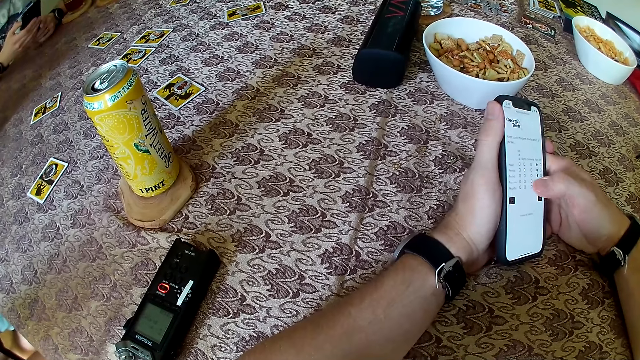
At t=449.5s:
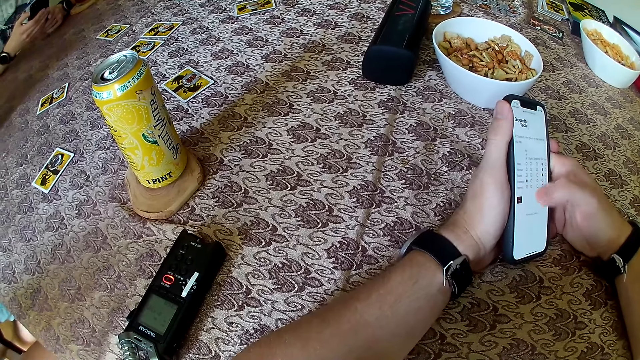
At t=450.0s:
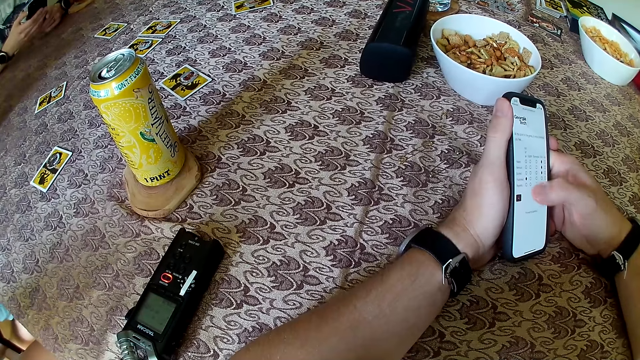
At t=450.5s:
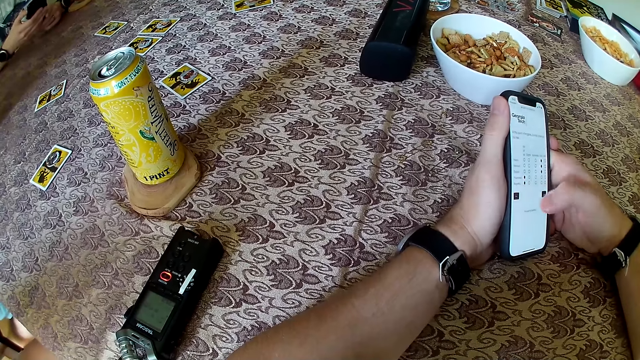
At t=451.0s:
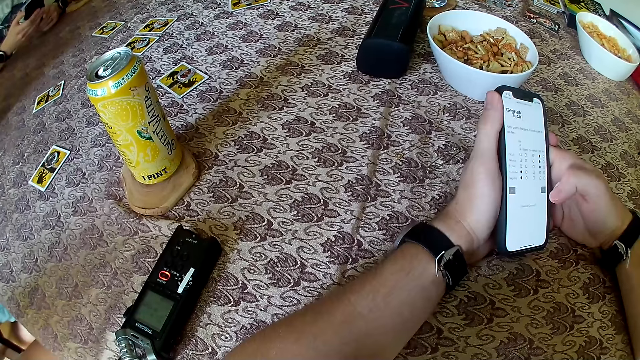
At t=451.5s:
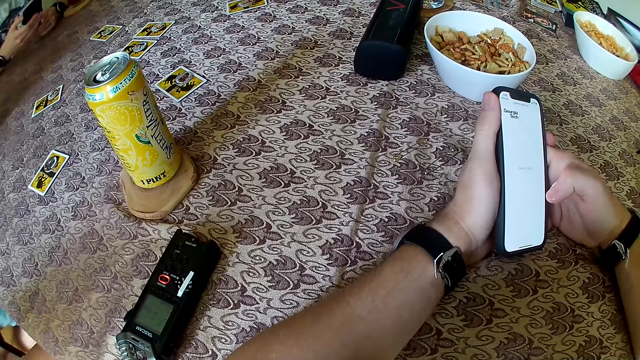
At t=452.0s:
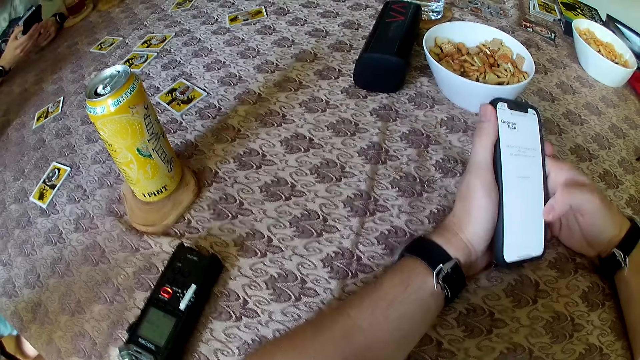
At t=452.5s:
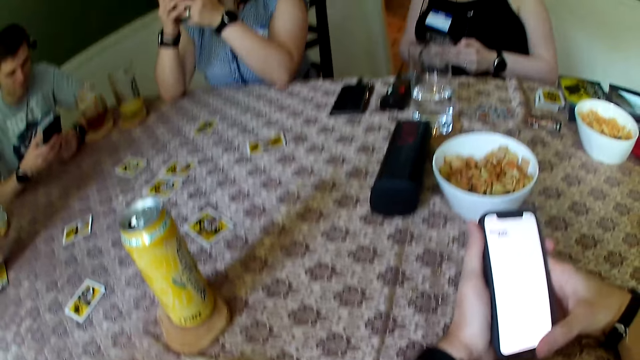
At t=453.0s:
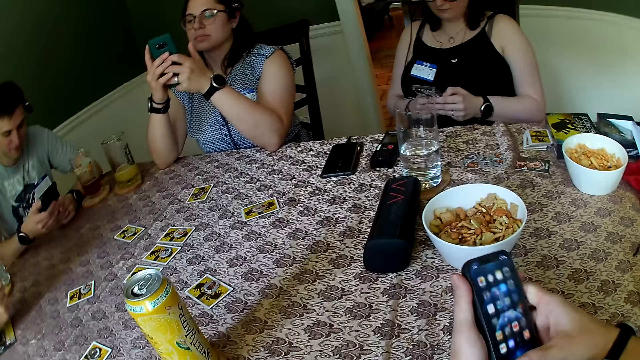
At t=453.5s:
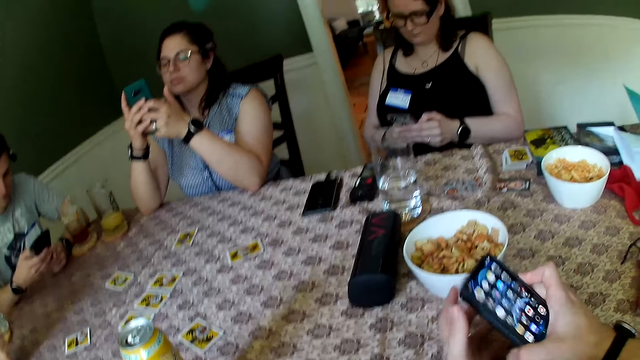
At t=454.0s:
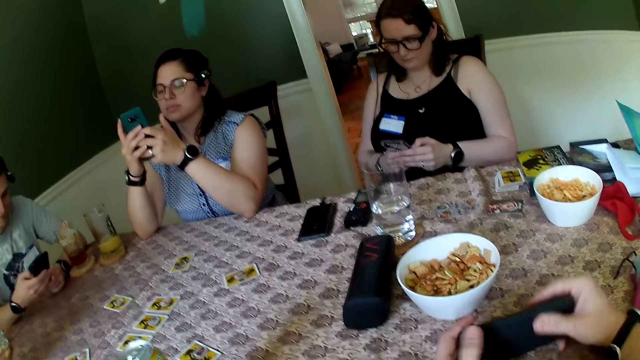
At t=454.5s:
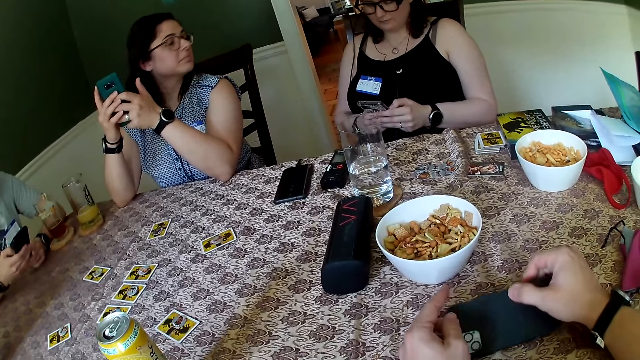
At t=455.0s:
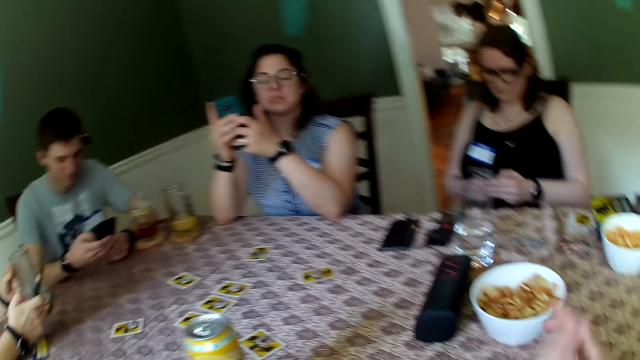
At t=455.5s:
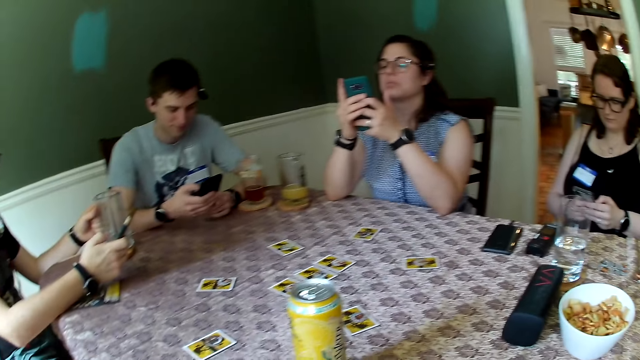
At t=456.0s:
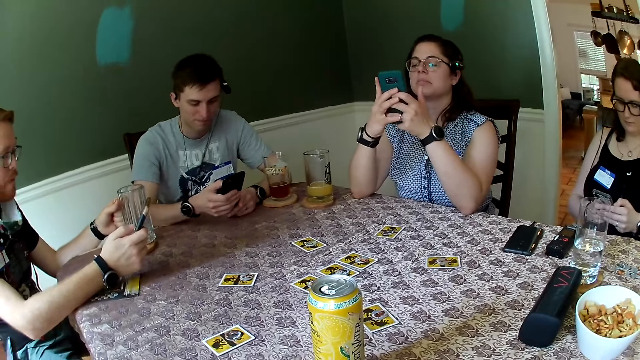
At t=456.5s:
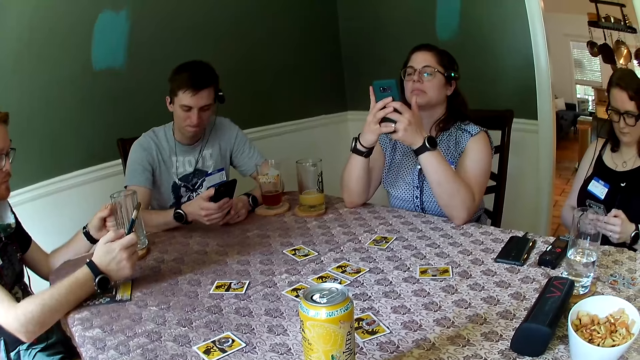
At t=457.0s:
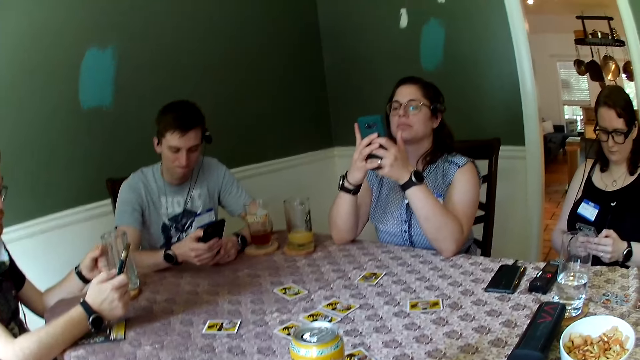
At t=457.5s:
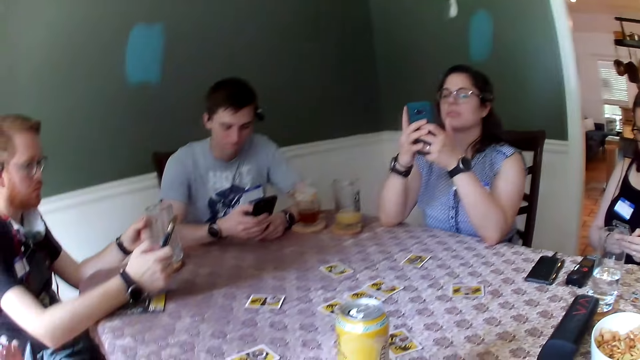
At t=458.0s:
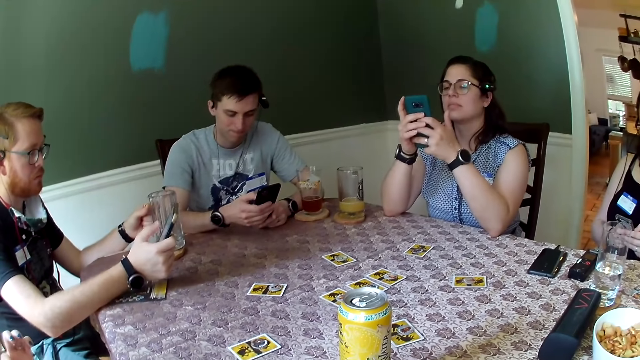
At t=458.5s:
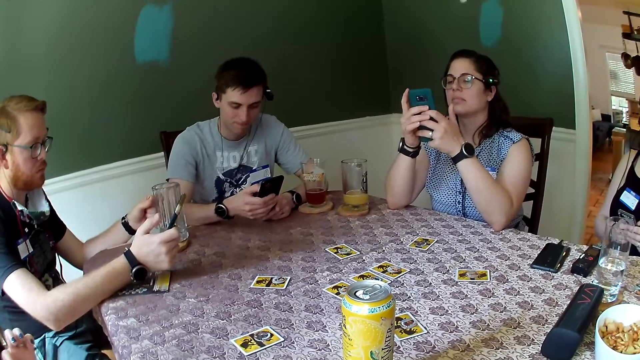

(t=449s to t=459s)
The camera wearer drops the phone on the table with his right hand.

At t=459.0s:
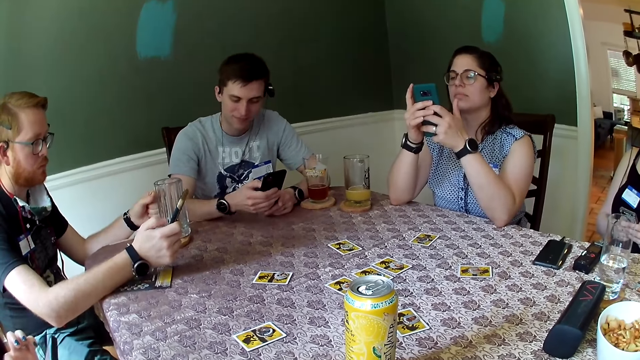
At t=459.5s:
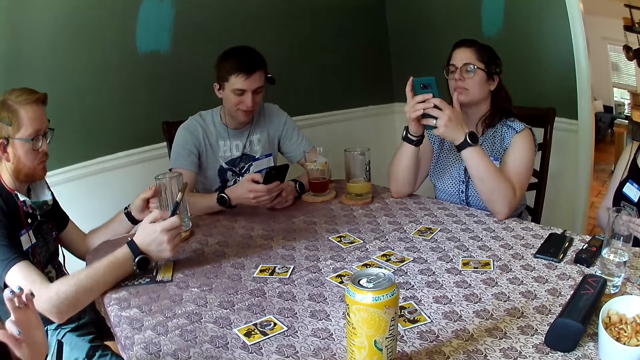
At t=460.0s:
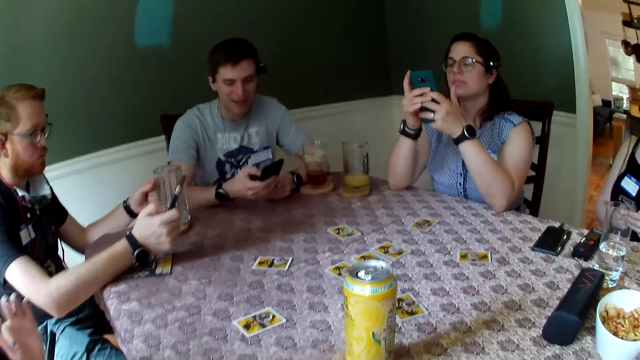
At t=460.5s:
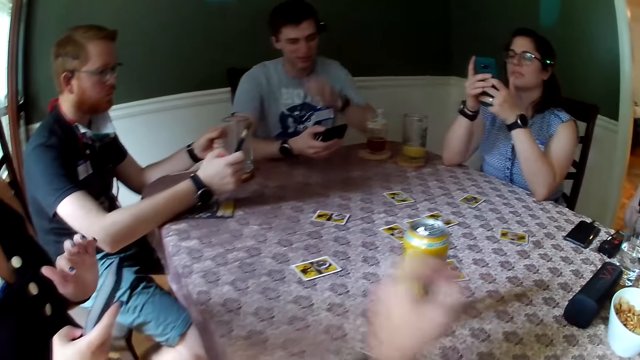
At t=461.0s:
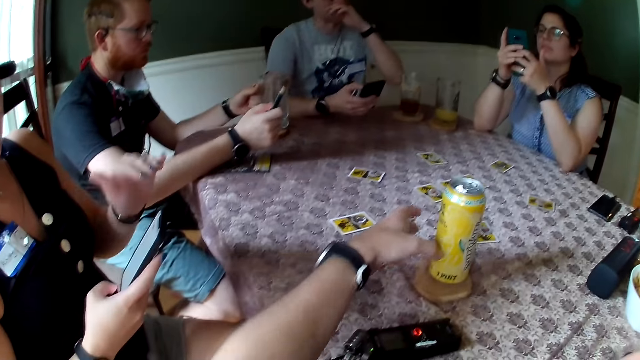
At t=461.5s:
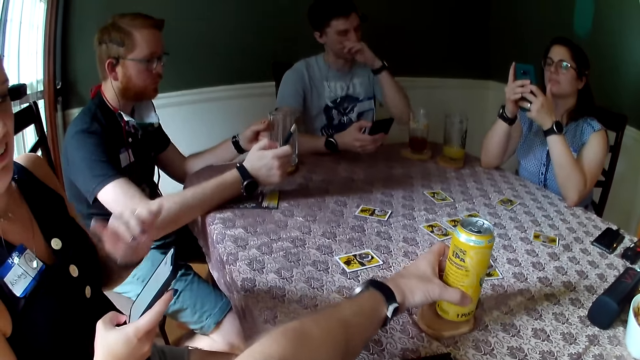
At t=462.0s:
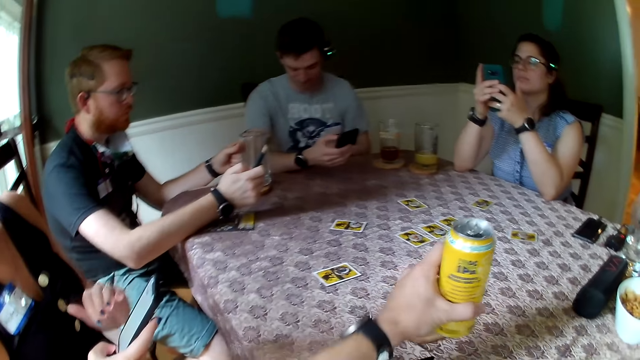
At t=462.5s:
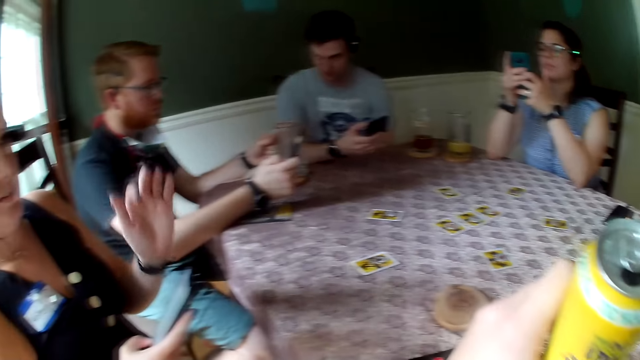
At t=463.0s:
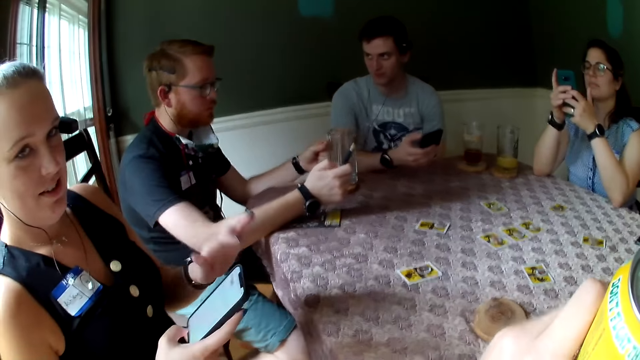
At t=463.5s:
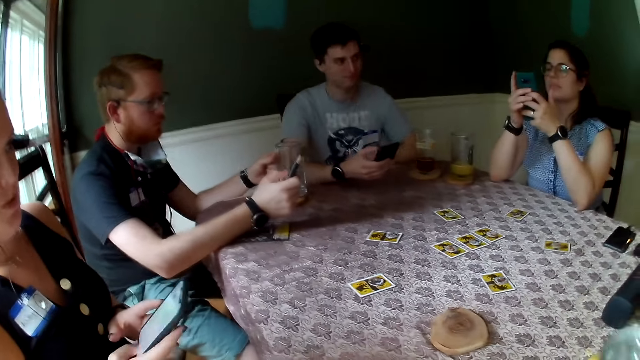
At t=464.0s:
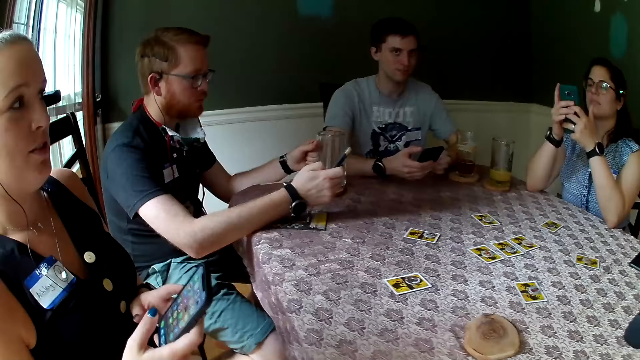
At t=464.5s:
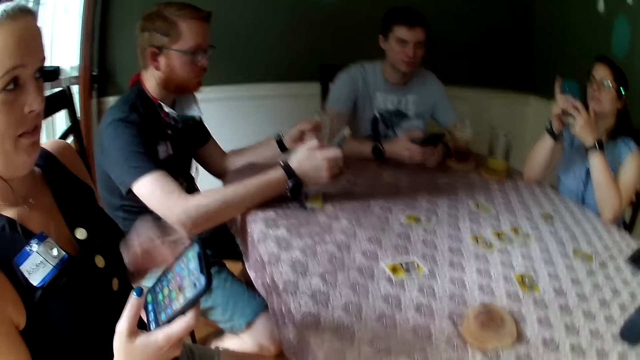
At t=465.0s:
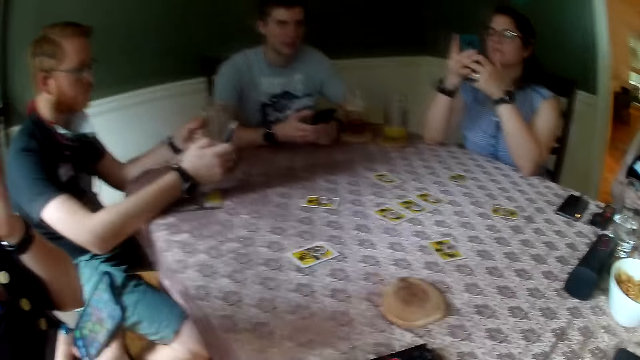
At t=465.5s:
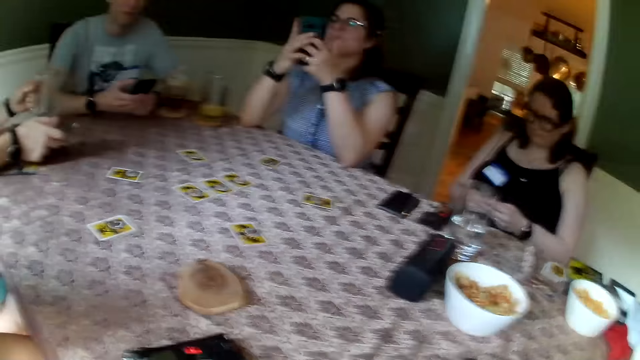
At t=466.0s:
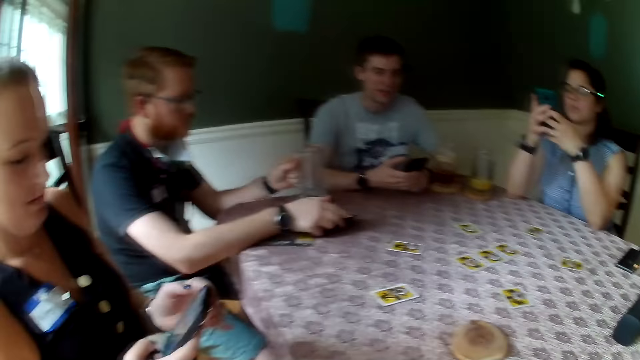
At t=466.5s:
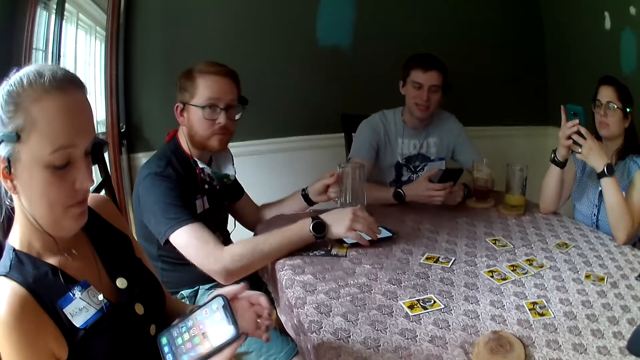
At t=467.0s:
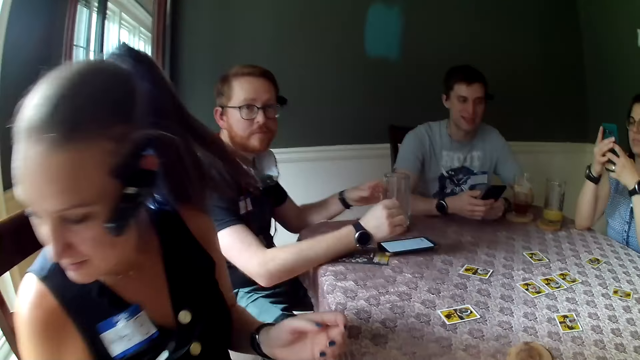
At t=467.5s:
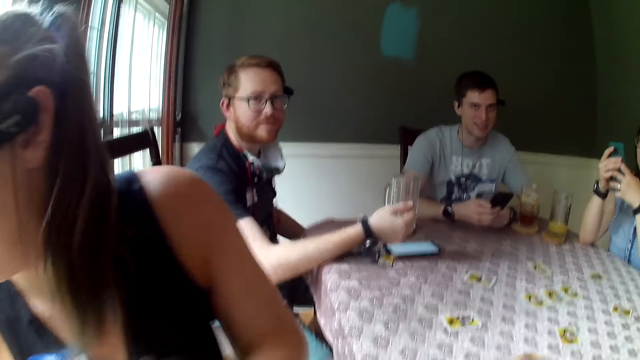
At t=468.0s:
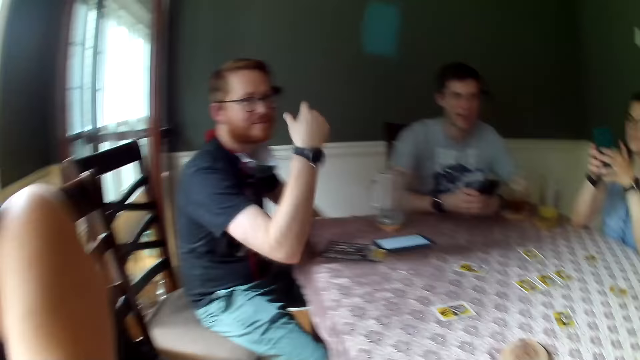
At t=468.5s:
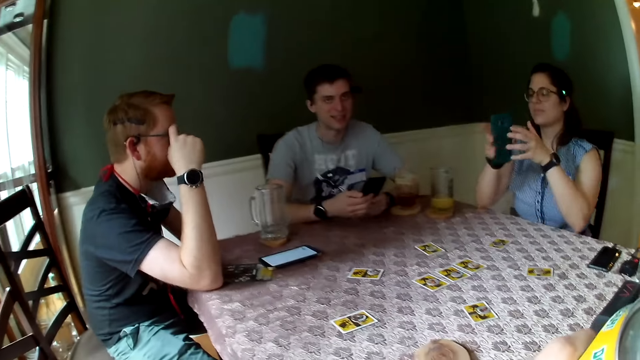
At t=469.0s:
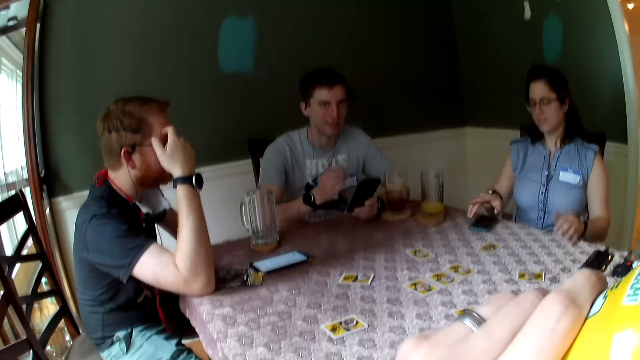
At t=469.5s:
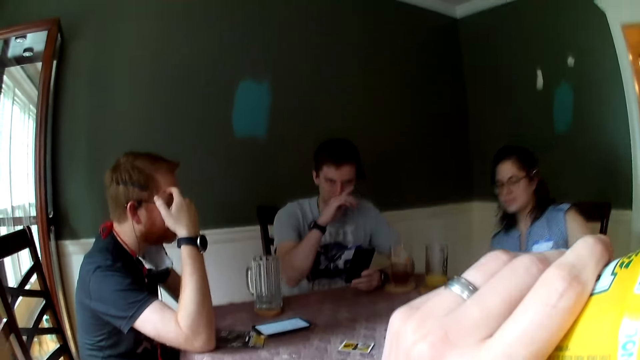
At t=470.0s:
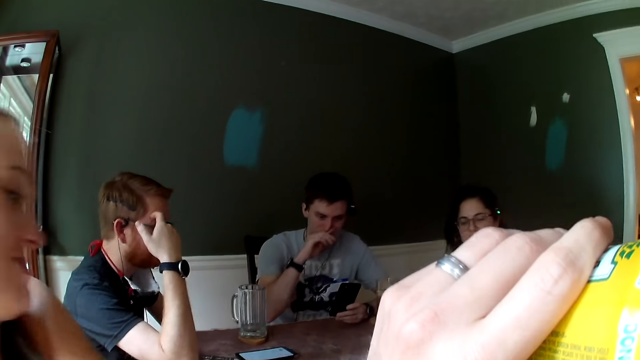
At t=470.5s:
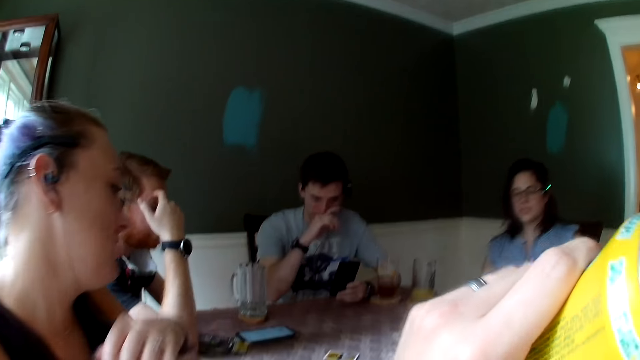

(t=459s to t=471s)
The camera wearer picks up a can of drink from the table with his left hand. He interacts with the woman. He drinks. The man drops the phone on the table with his right hand. Another woman drops the phone on the table with her right hand.
